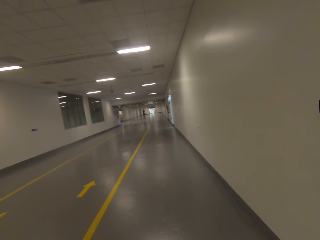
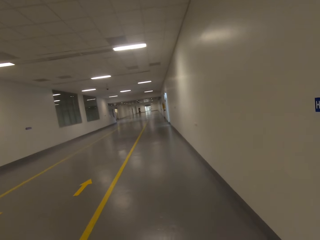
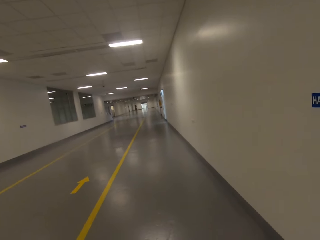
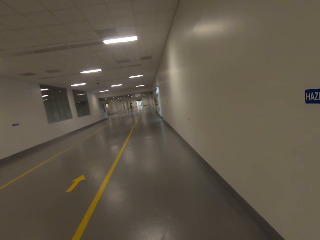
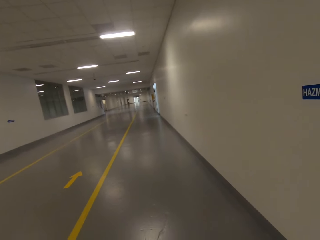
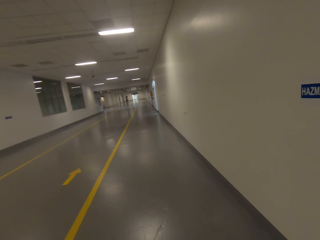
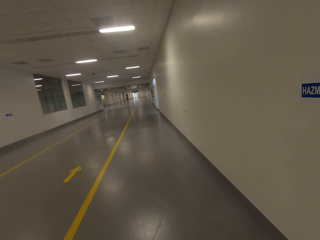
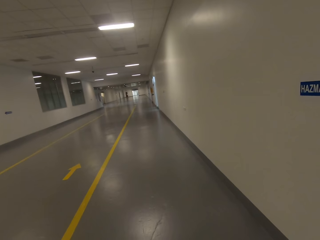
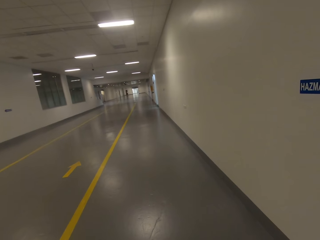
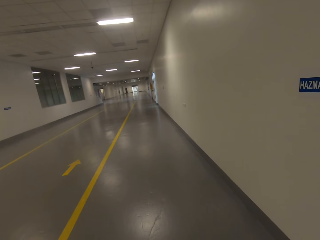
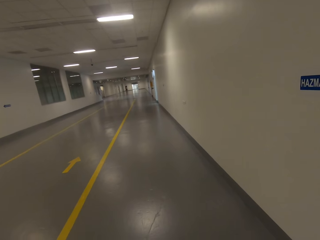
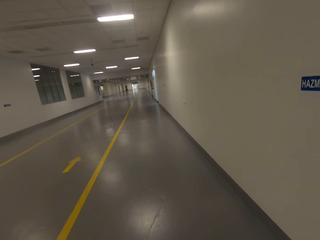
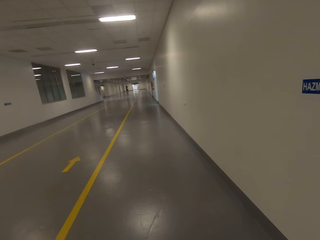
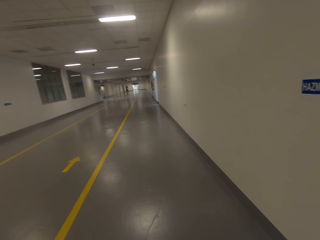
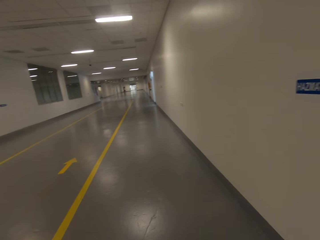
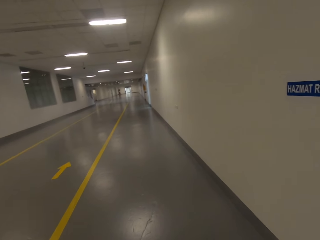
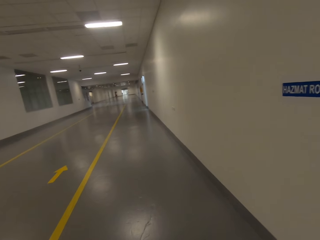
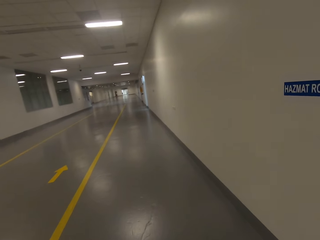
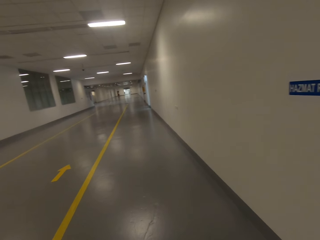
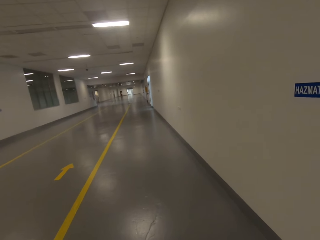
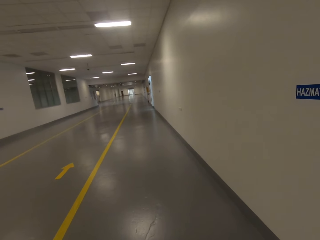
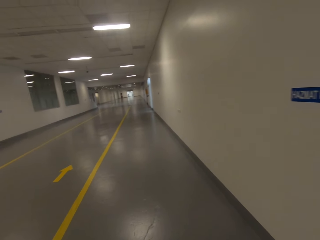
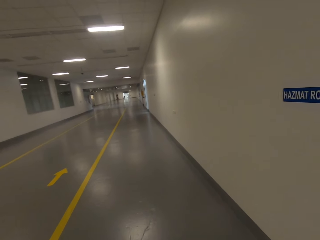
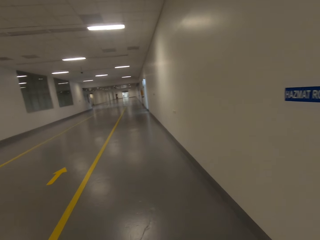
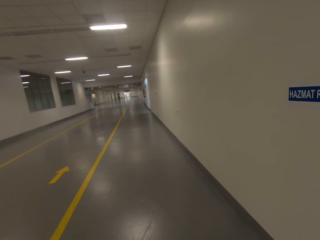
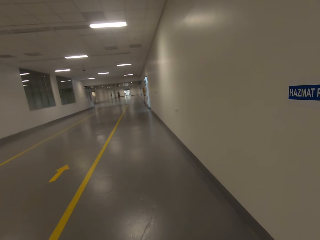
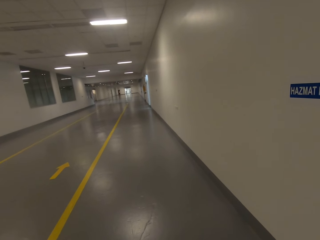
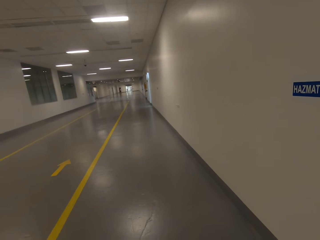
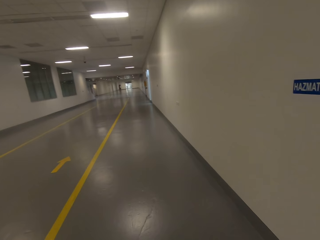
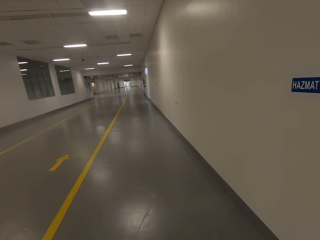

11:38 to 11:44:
The camera wearer stands.

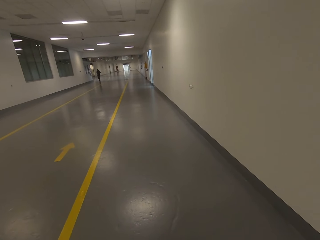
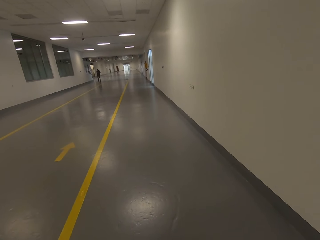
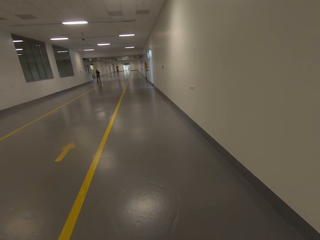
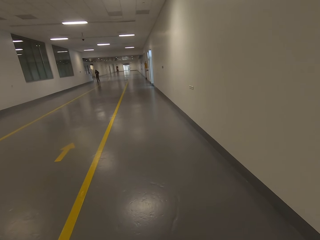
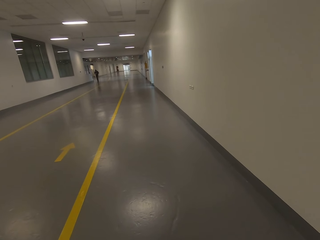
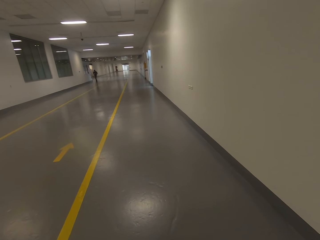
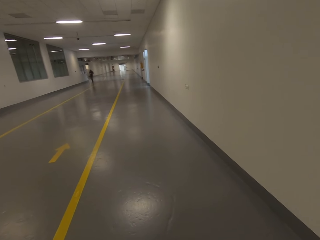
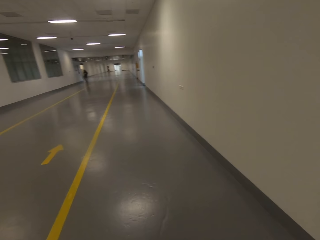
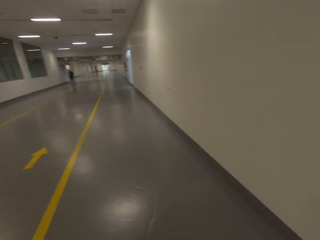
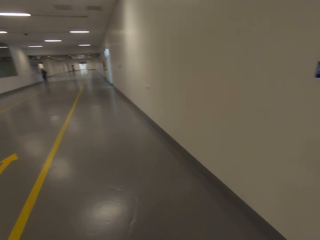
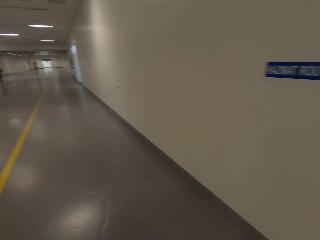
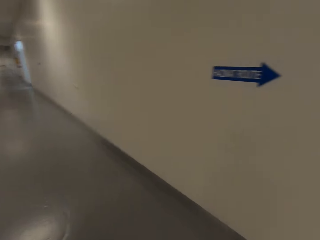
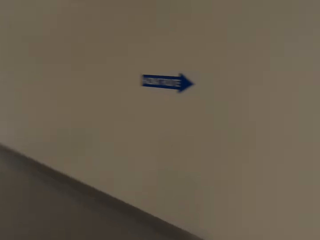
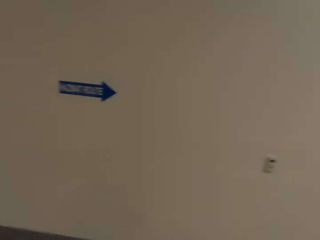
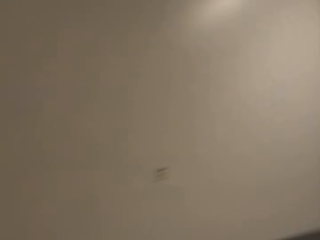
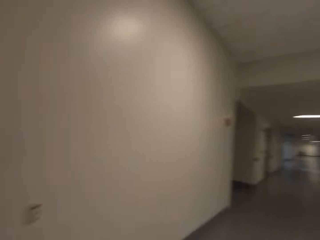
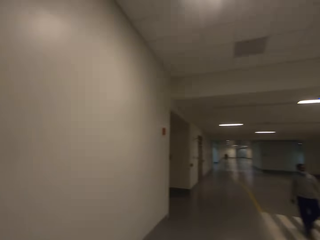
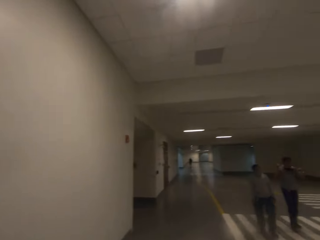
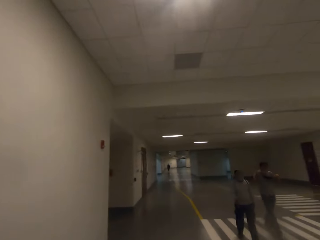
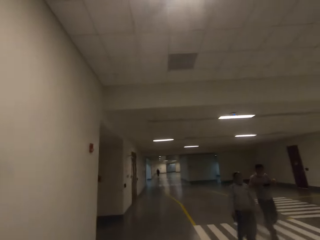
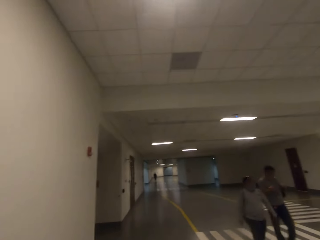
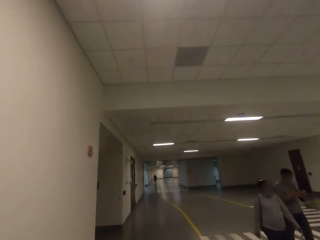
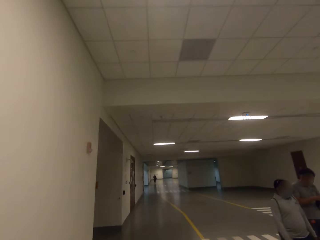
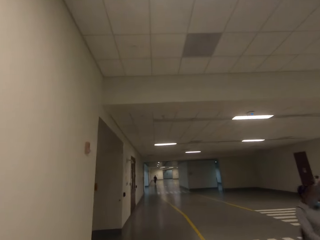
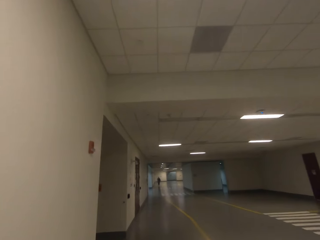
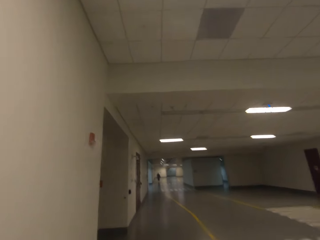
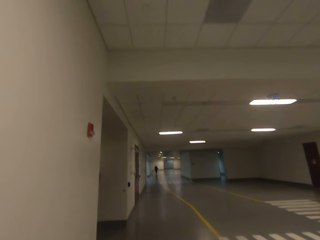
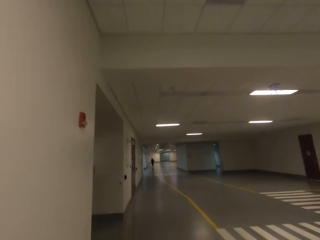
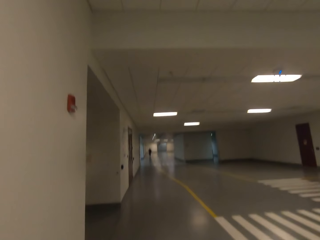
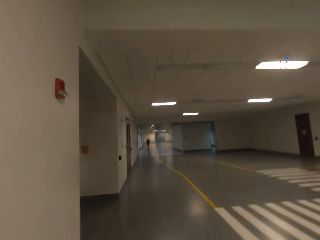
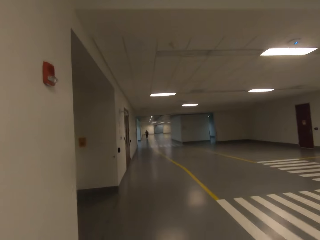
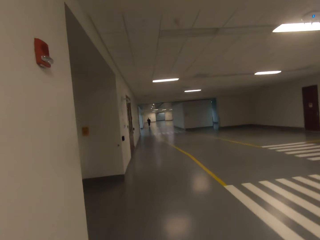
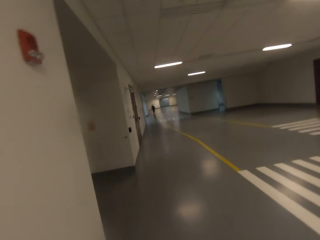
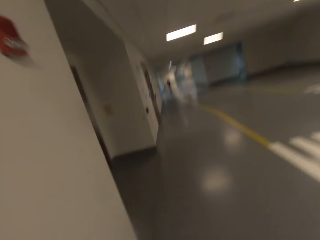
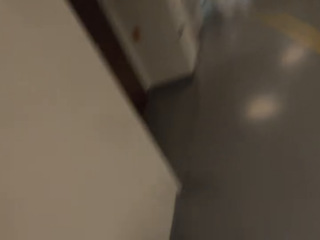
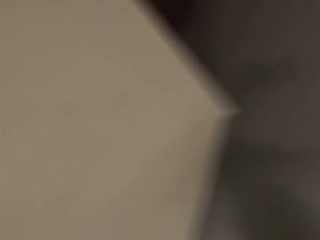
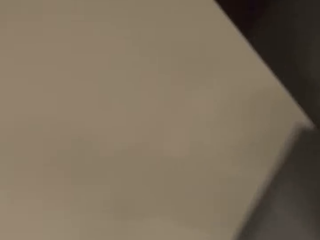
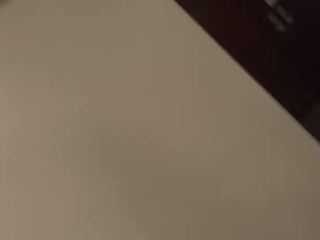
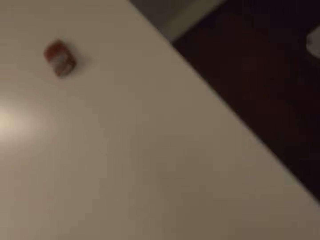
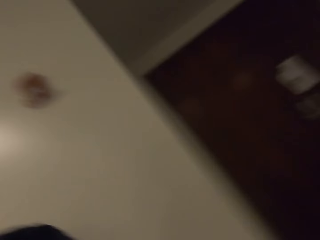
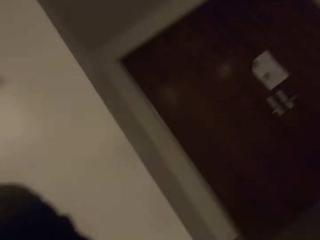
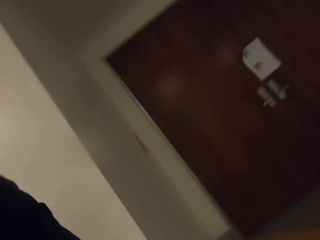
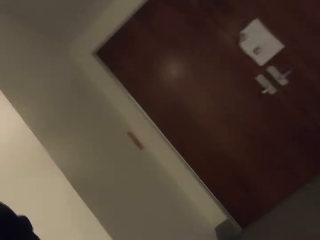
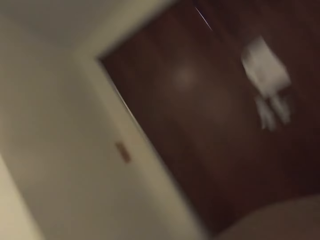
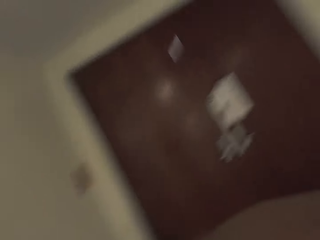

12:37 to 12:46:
The camera wearer turns around. A man walks around the whole way. Another man walks around the whole way.
